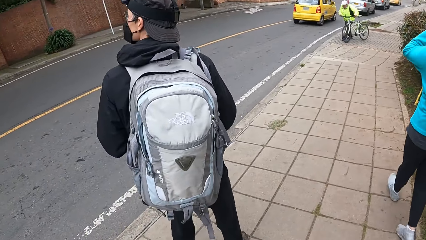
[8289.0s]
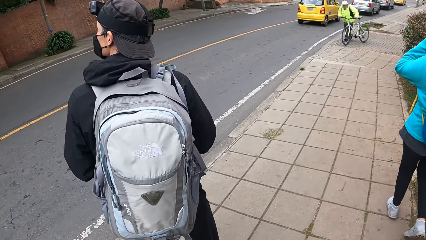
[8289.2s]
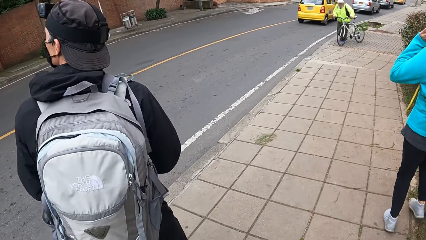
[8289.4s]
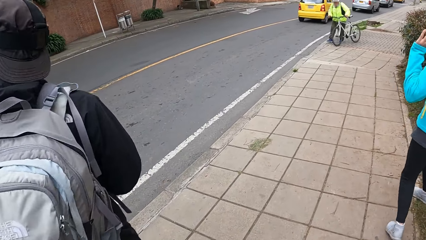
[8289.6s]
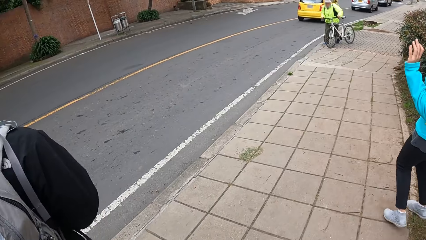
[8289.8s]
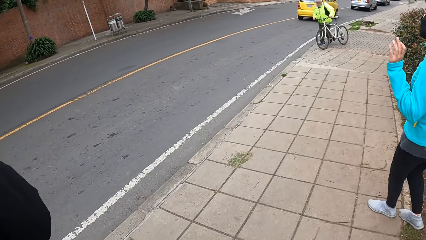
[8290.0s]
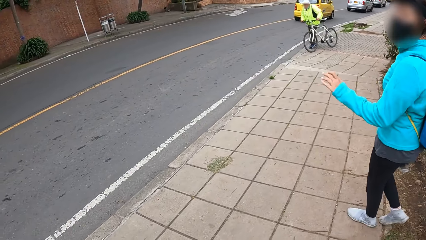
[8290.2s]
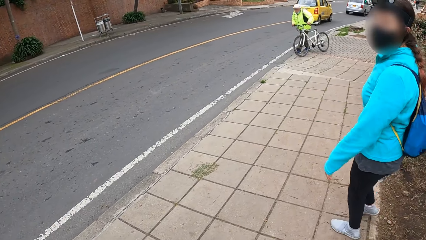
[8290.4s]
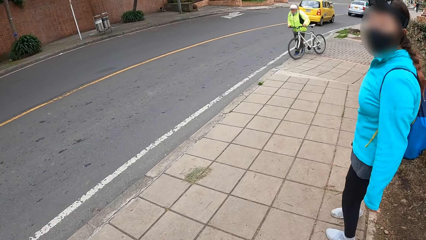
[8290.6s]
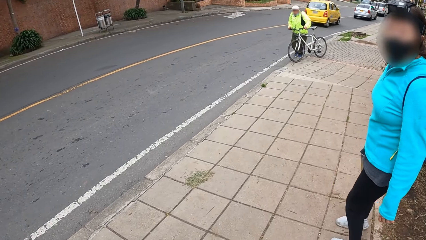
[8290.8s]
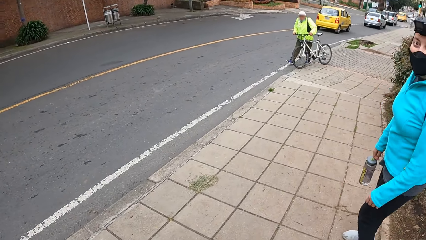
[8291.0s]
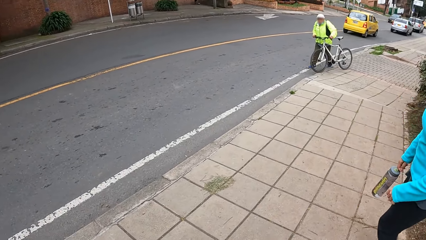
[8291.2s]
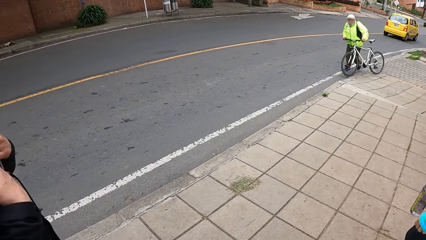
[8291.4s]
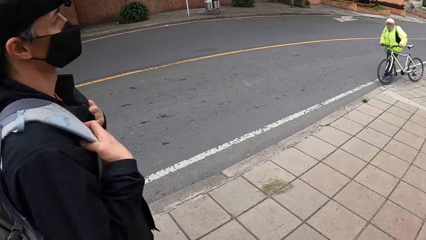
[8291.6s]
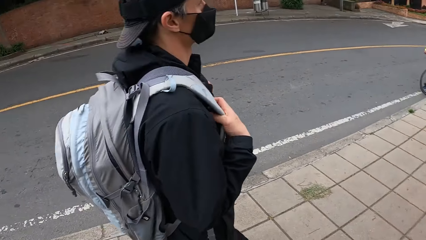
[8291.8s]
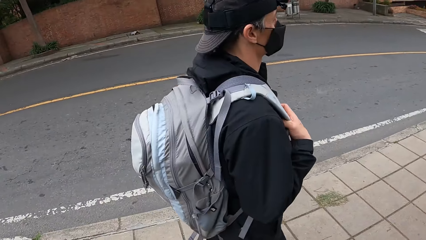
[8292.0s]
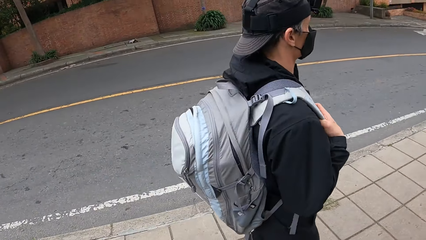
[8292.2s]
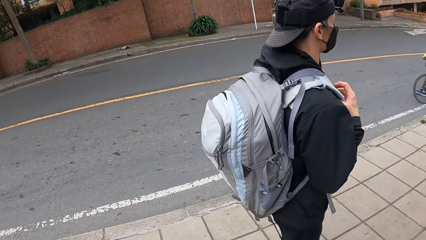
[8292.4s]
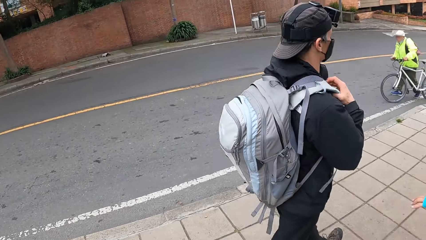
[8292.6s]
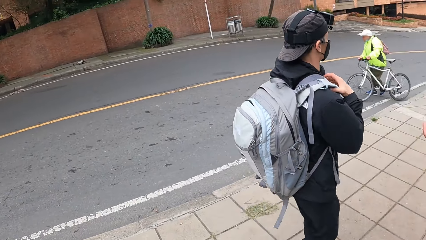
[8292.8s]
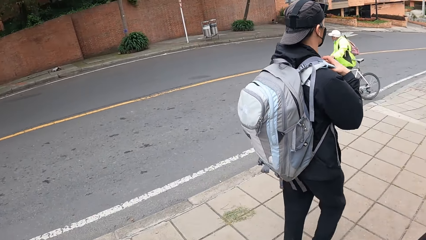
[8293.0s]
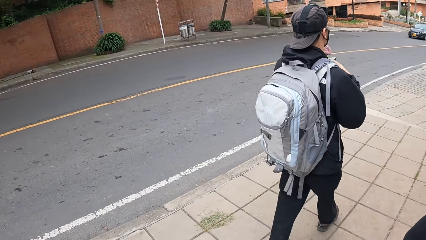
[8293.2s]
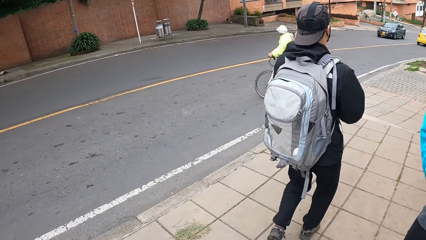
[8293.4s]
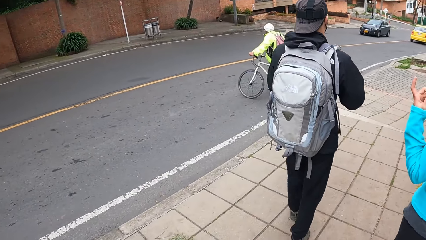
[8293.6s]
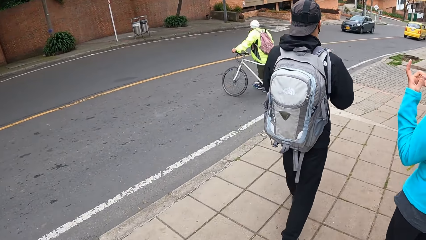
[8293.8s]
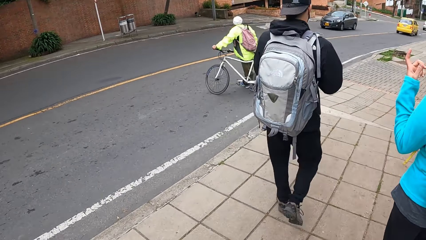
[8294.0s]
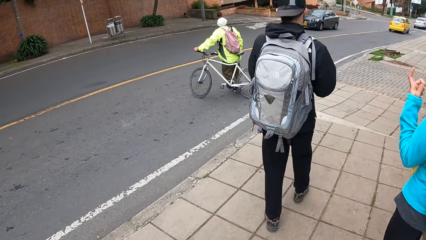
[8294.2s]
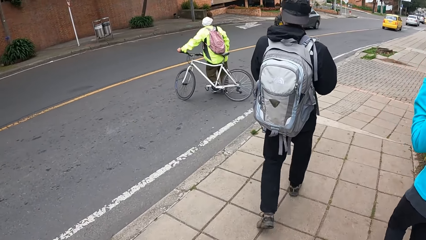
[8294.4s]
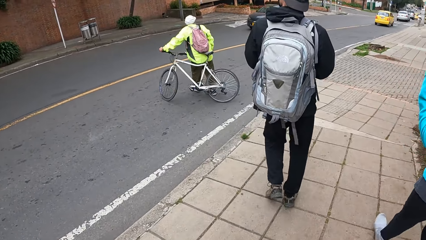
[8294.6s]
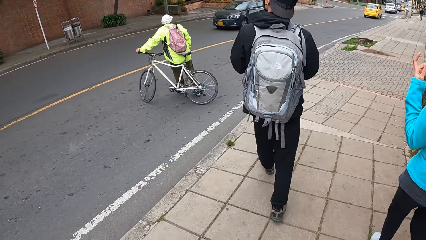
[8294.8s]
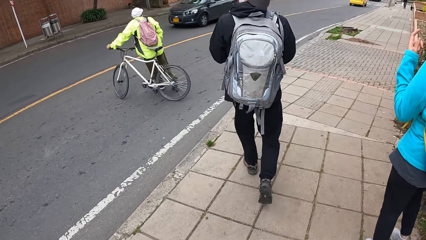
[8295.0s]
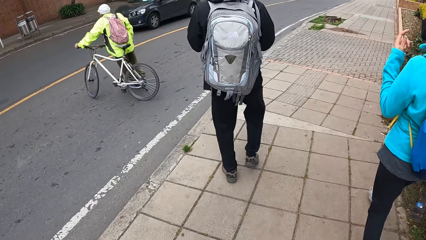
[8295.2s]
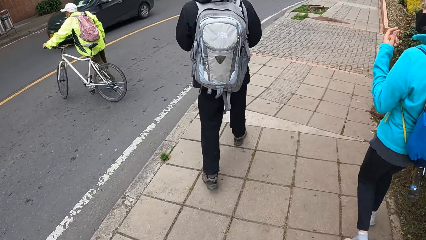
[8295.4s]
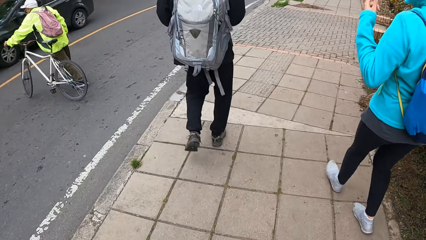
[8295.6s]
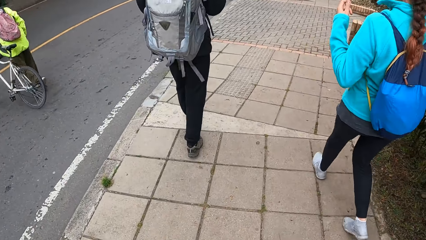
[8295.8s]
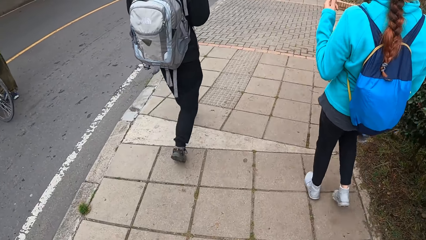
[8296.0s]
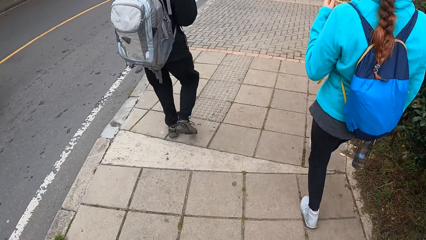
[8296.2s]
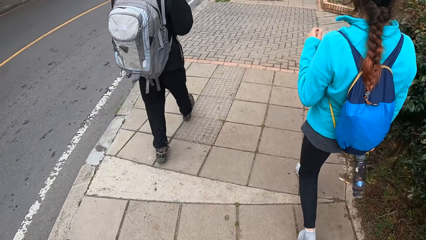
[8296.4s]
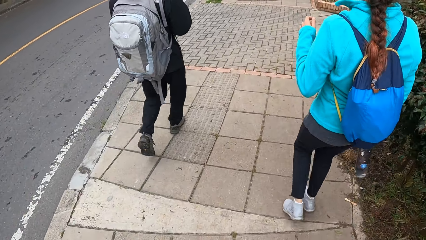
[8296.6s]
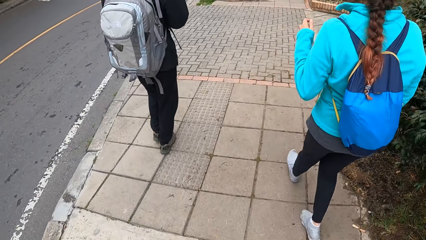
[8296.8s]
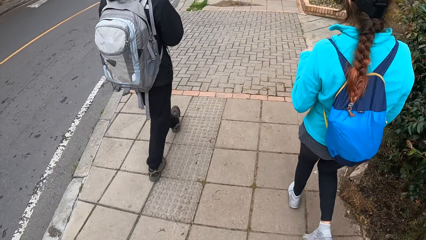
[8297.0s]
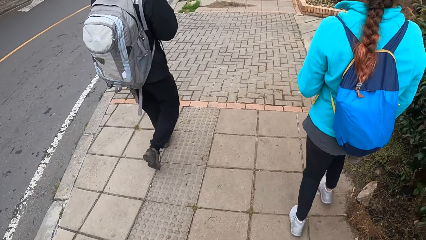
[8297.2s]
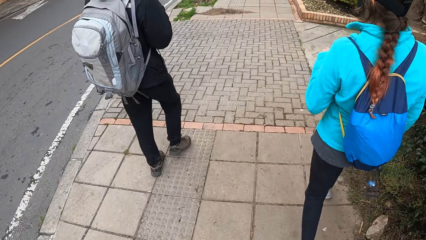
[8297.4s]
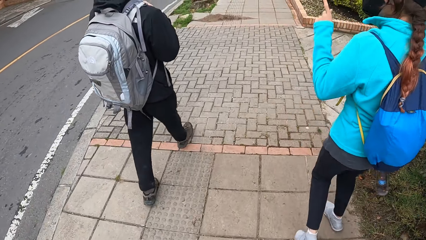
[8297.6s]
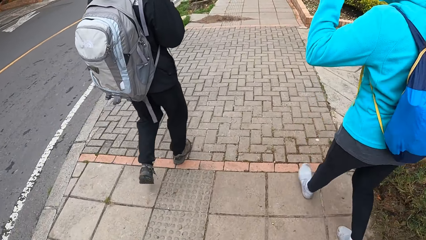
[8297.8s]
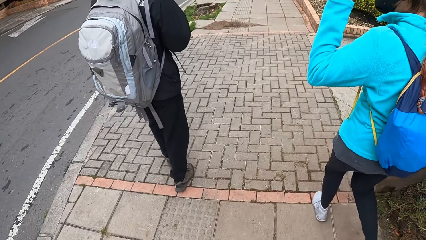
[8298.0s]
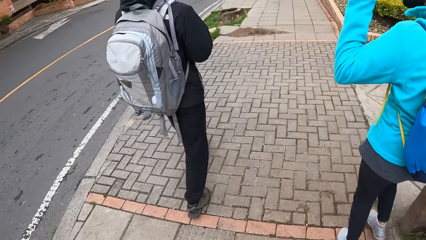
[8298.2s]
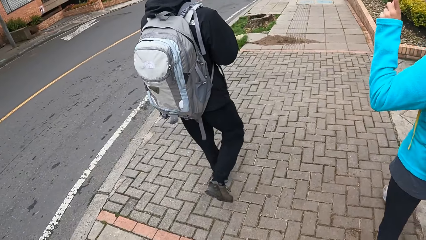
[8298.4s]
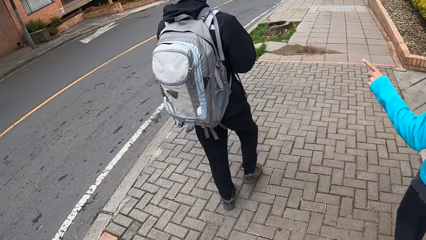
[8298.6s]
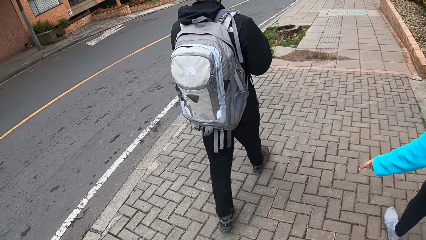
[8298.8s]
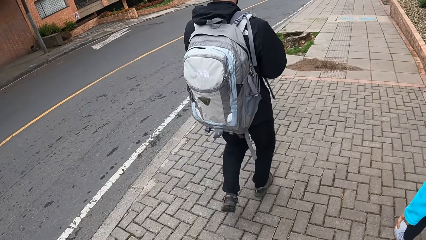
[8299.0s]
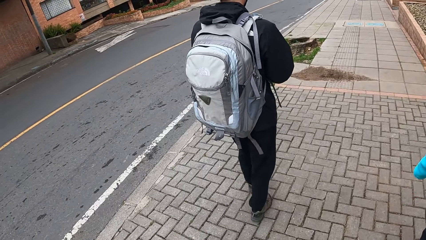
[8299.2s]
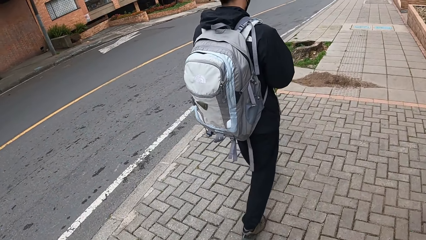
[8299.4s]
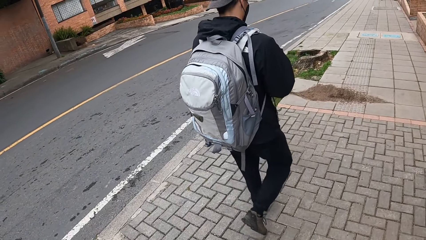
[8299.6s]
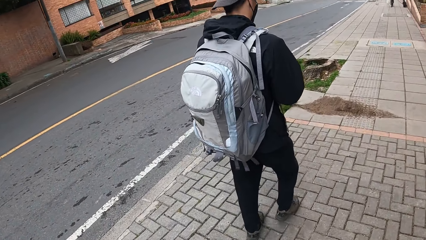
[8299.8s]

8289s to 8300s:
A person looks around and walks around.

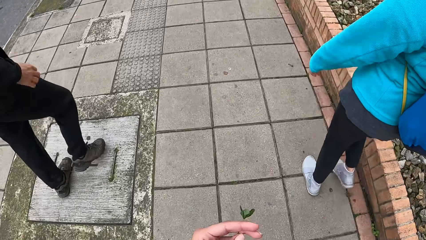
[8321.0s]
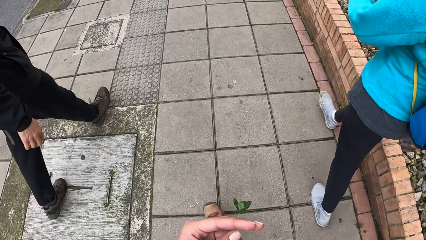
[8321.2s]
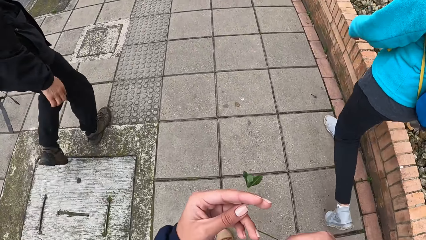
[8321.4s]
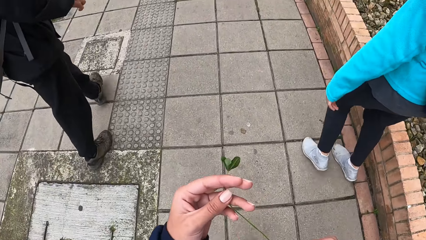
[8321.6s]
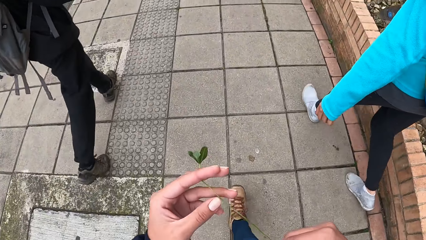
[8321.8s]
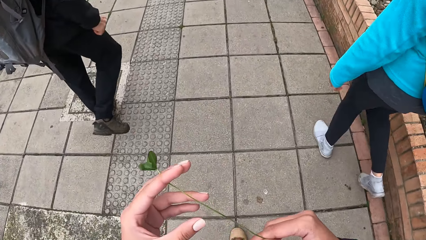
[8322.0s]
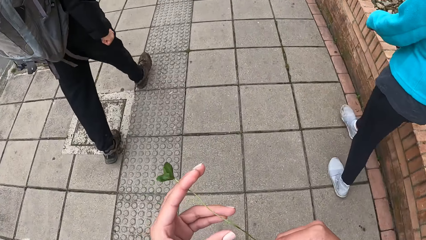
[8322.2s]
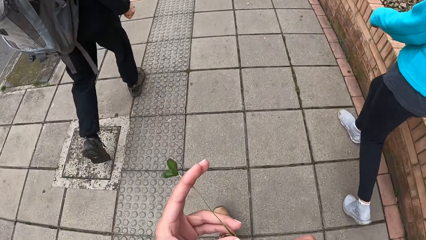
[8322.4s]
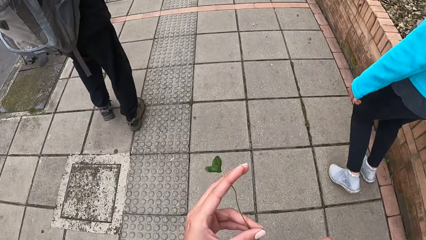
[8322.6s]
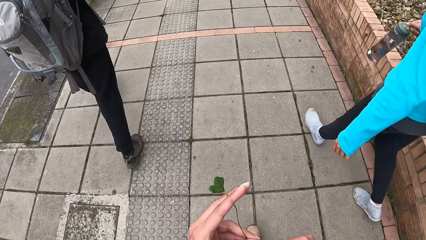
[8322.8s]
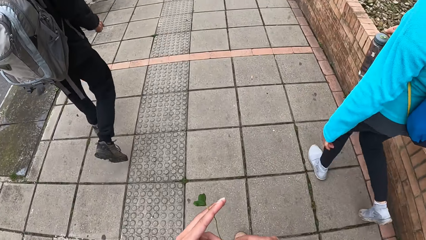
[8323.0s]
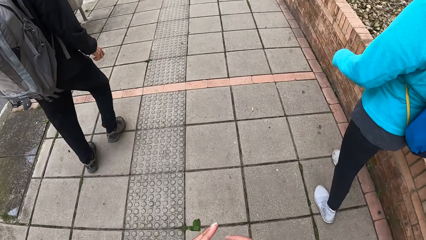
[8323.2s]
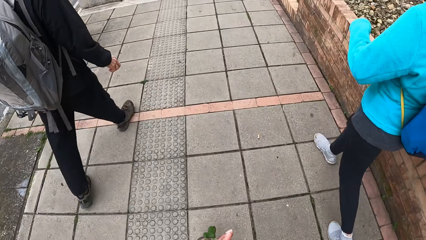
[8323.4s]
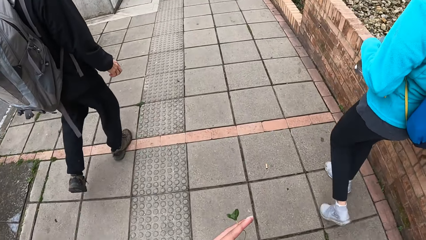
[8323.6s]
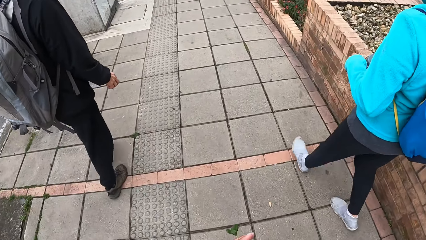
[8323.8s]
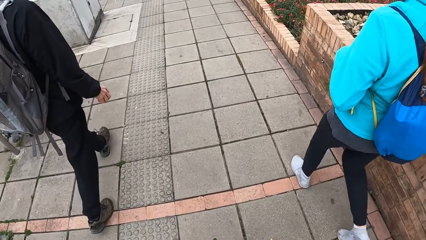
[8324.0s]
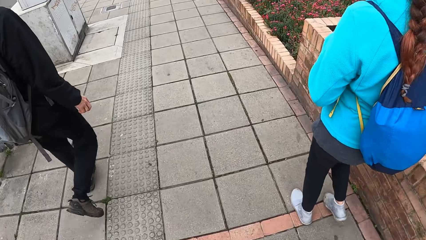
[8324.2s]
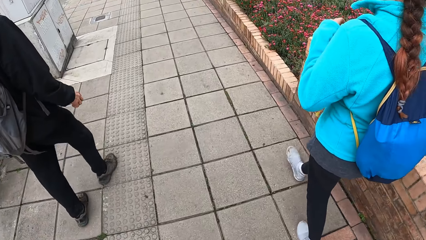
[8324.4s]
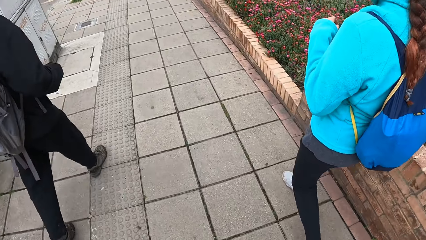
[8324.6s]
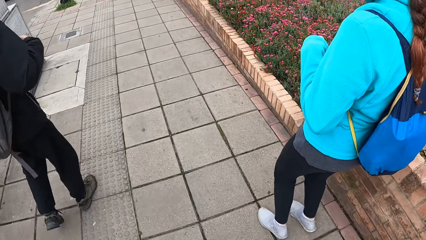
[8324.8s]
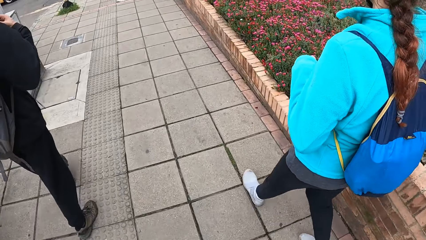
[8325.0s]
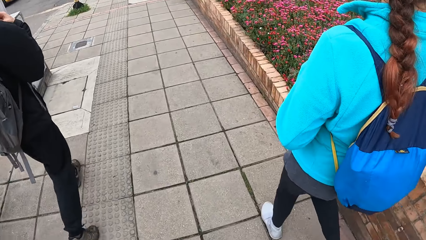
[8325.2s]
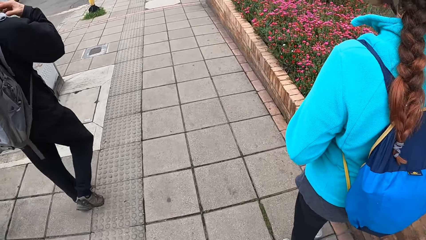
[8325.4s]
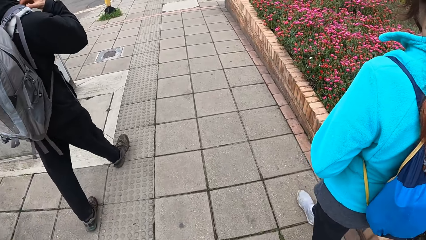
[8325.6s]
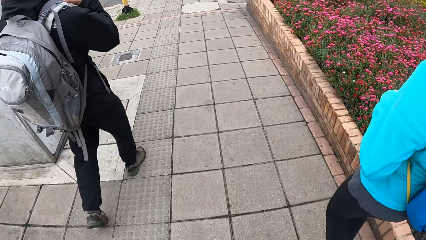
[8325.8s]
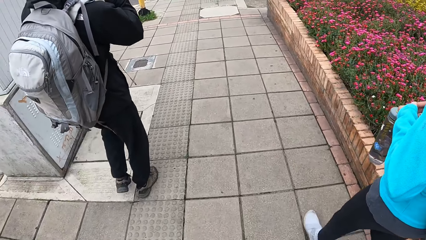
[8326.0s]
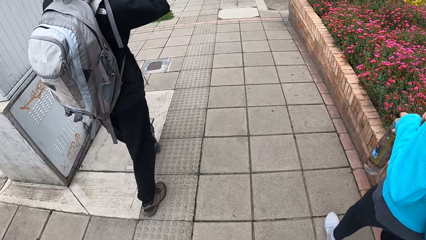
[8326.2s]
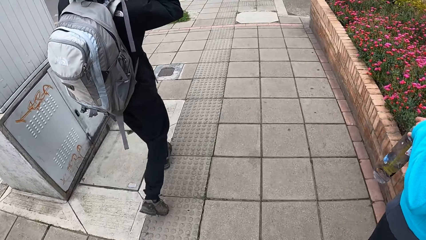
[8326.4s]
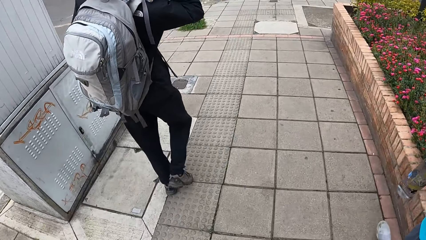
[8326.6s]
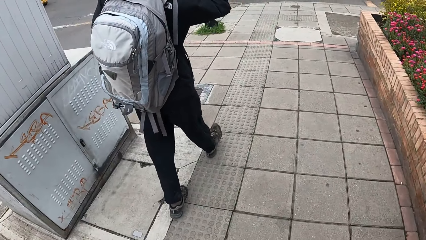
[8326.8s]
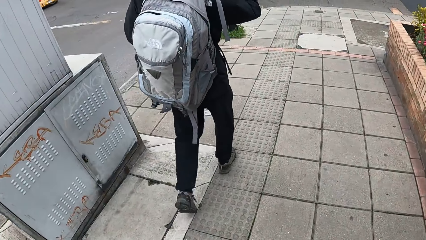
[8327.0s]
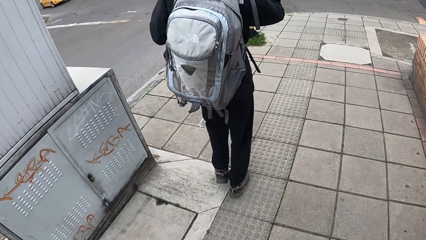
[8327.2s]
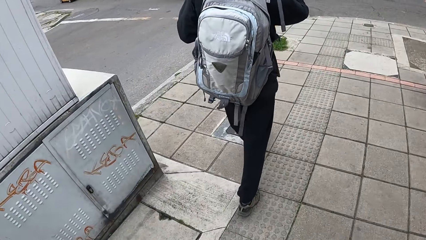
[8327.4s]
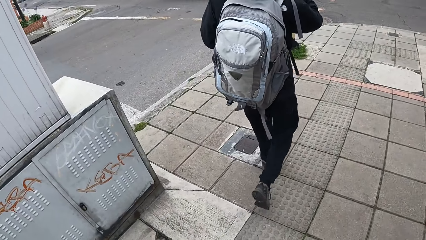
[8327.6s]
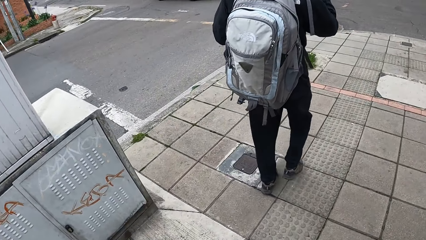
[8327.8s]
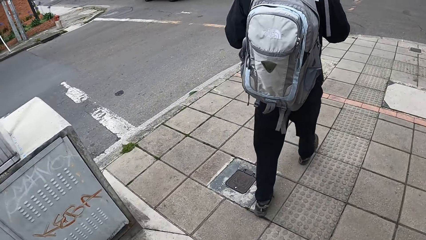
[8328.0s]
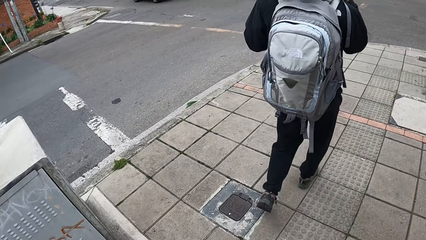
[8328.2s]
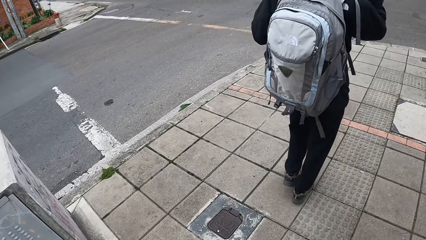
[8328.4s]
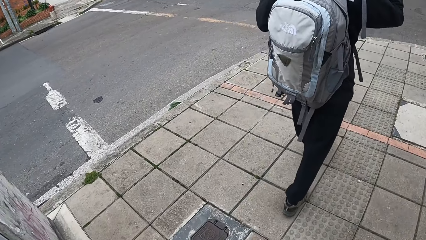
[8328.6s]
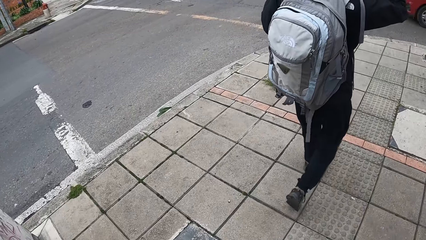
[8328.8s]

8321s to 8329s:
The camera wearer stretches the leaf with his hands.
